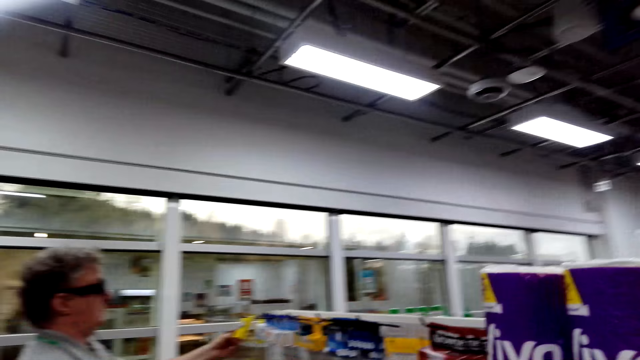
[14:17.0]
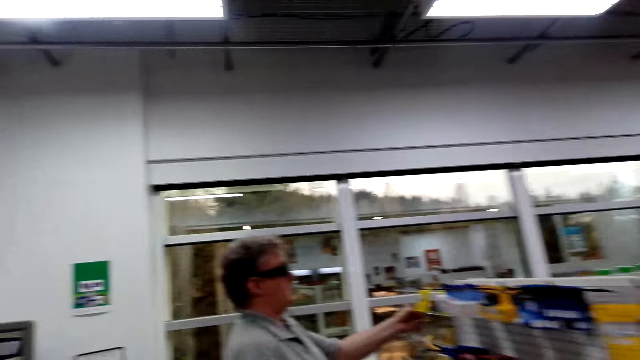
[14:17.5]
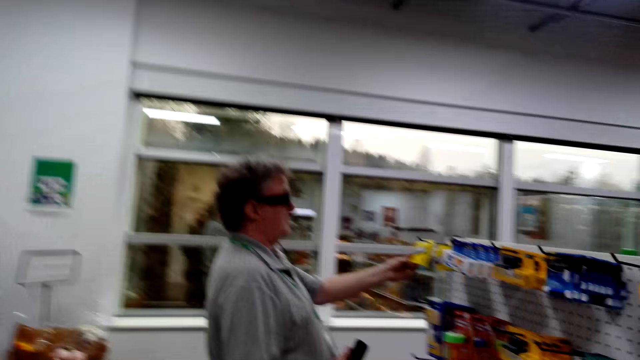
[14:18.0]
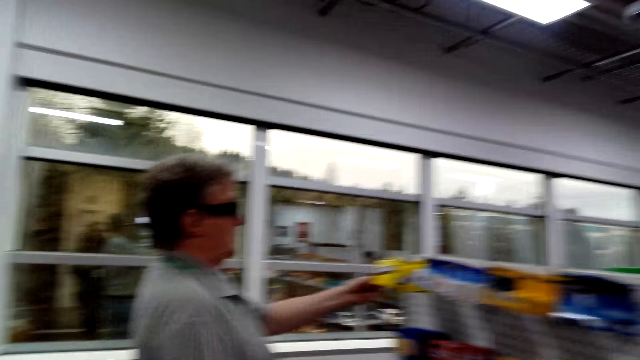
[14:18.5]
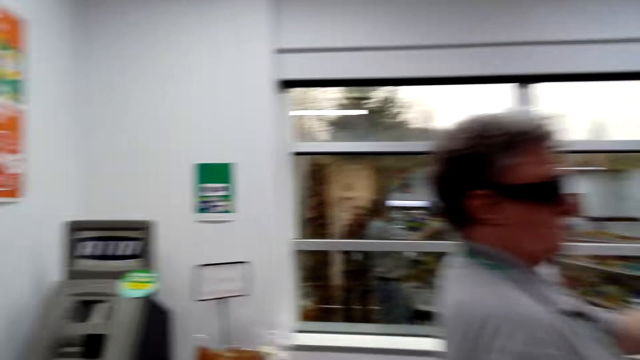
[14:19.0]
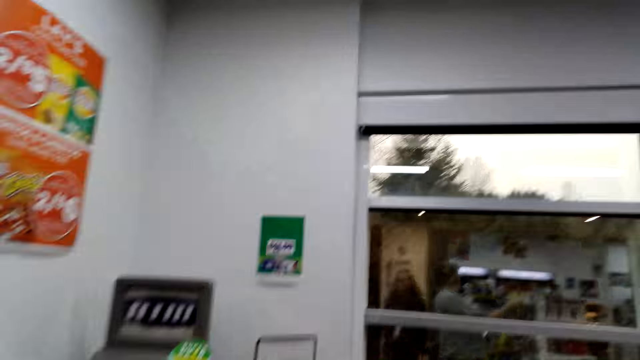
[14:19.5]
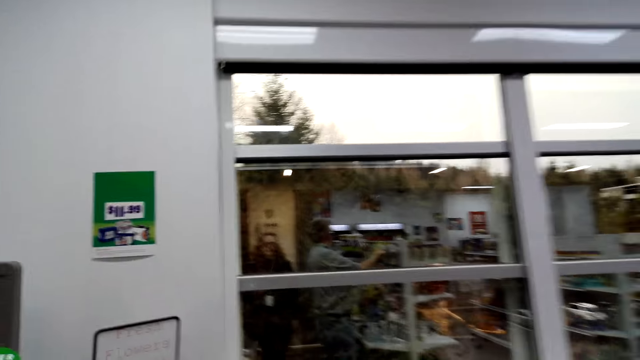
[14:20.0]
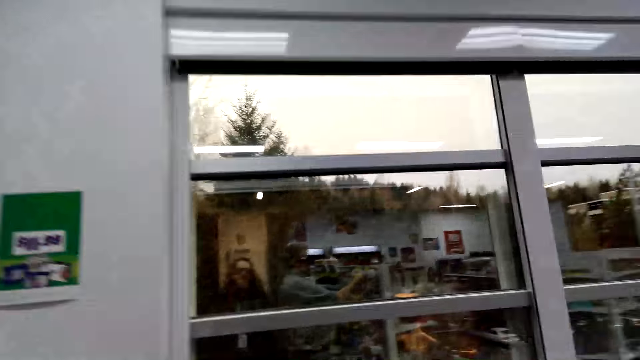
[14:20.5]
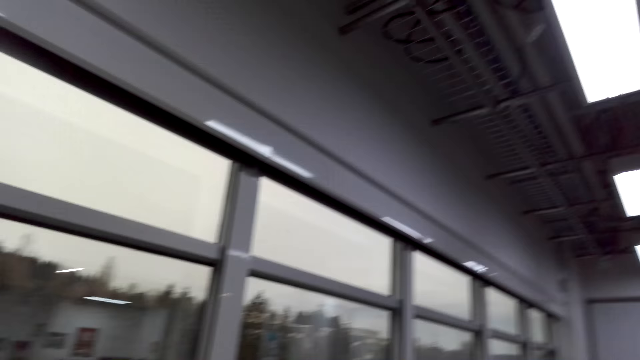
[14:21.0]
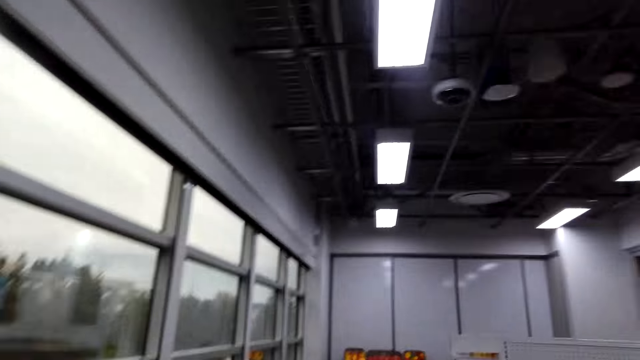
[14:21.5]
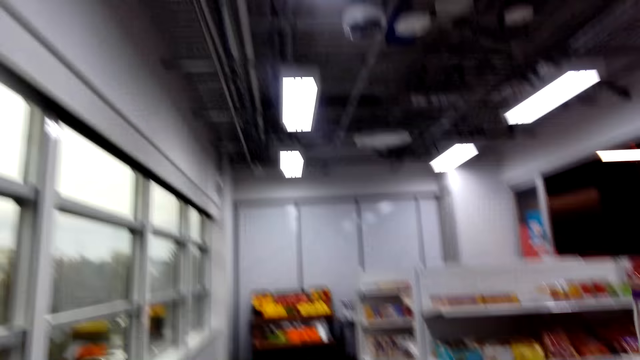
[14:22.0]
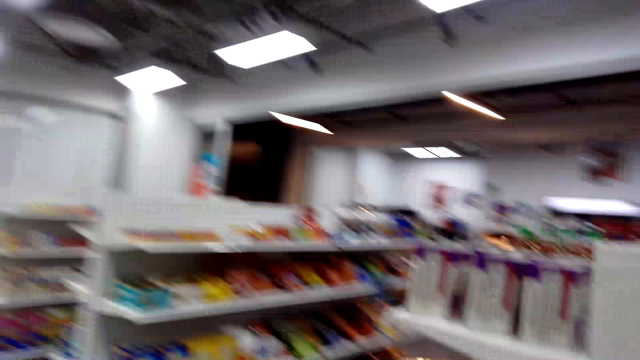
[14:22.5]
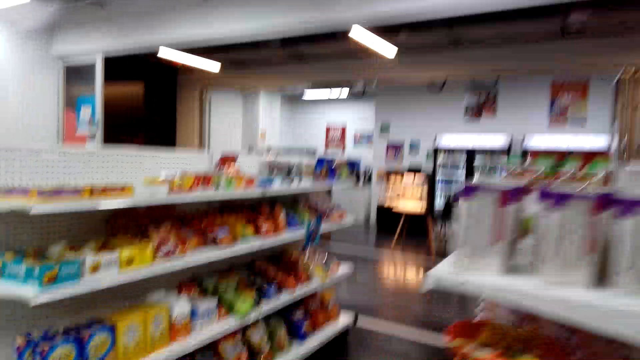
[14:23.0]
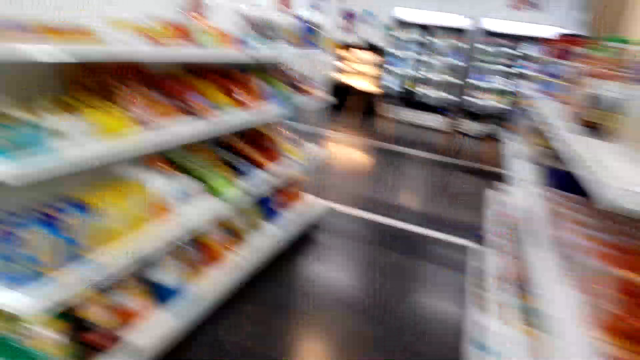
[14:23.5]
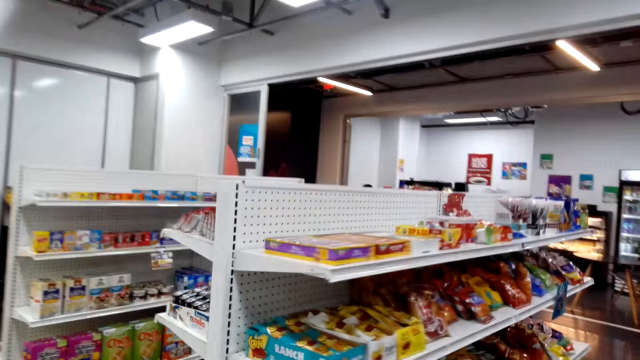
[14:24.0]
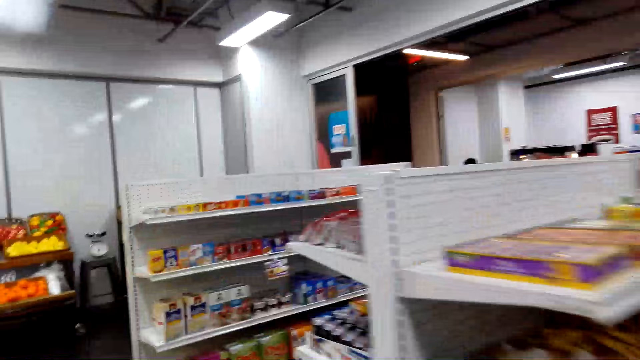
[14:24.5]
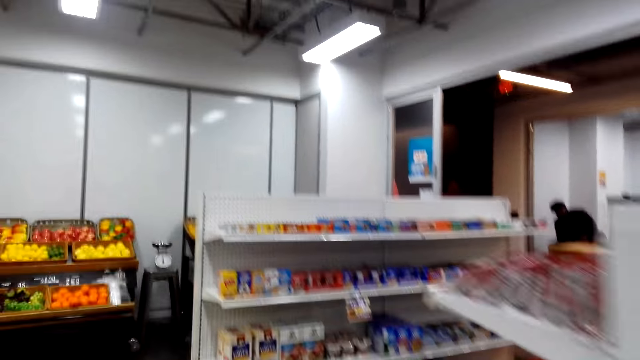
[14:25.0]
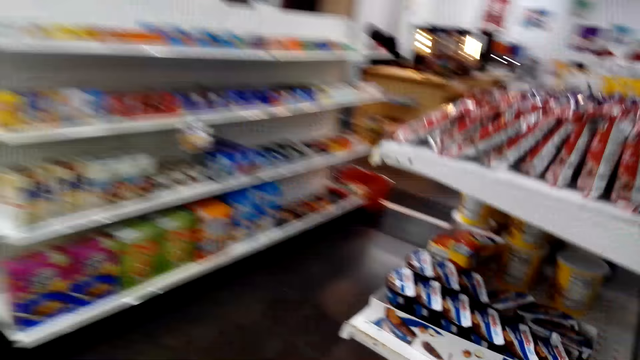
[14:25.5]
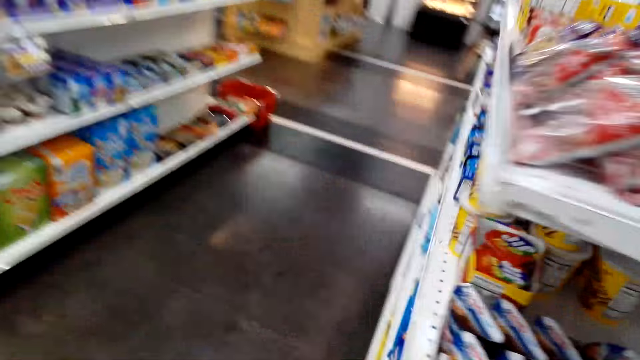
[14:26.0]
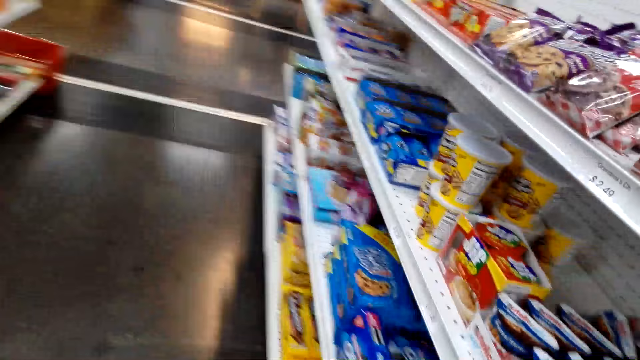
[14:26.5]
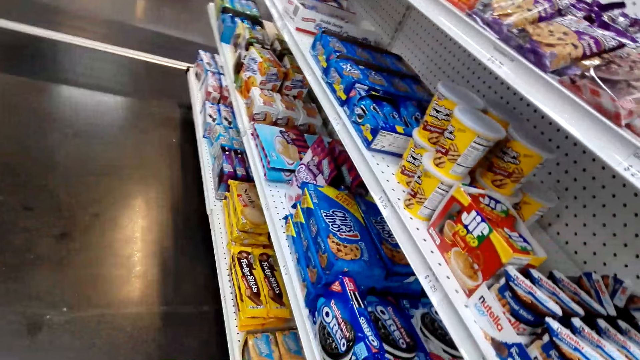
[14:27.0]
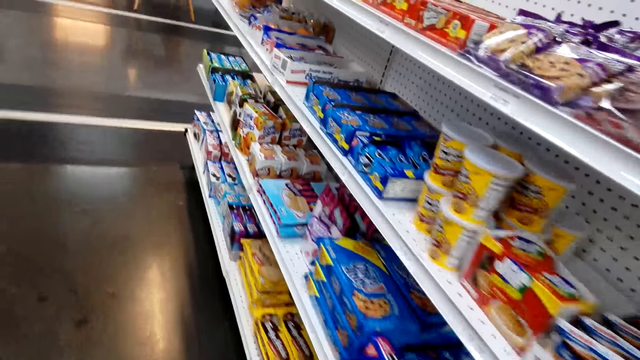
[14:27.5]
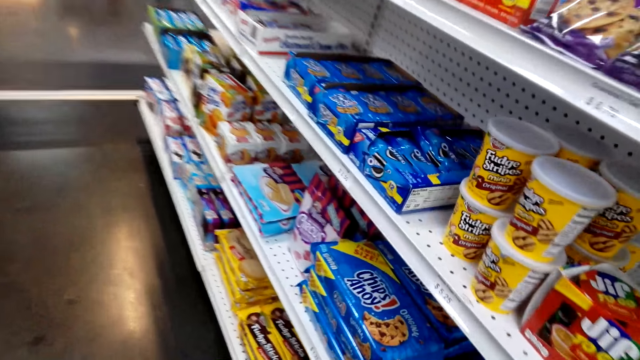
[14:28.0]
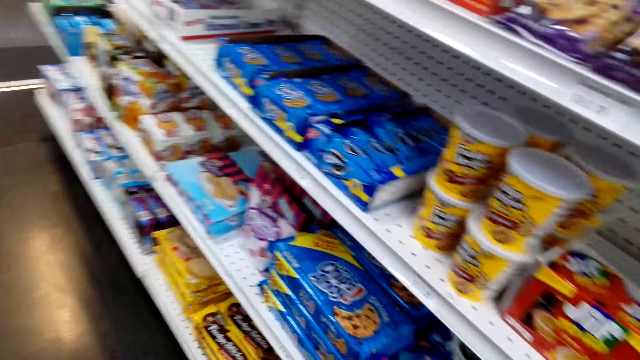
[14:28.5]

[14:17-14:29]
The camera wearer walks around. They converse with a man.

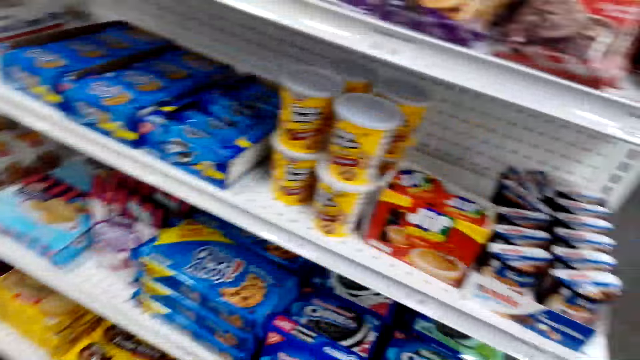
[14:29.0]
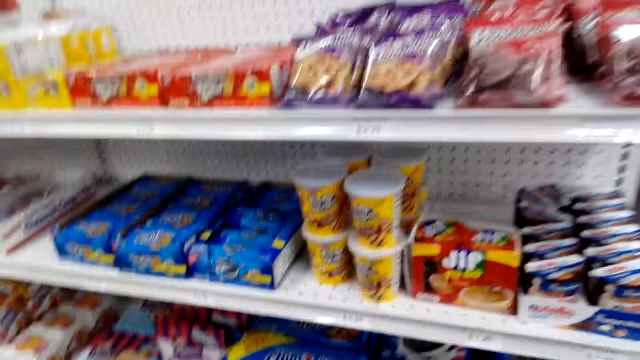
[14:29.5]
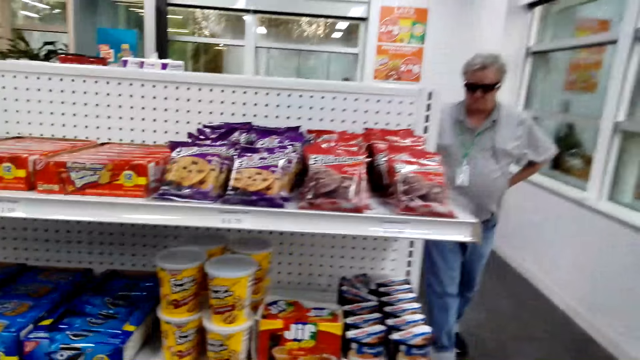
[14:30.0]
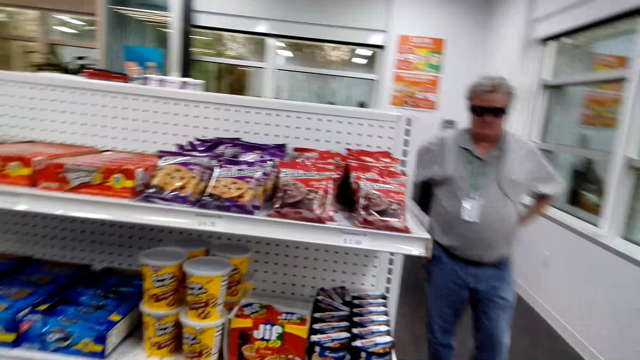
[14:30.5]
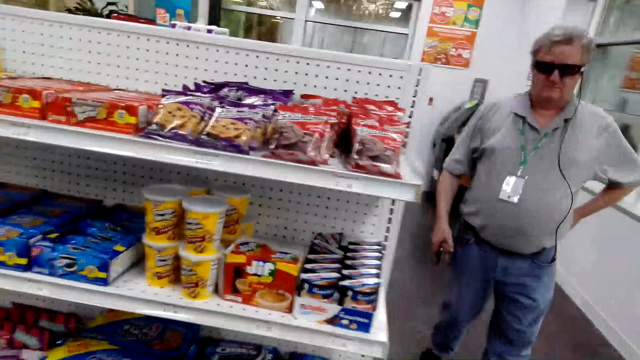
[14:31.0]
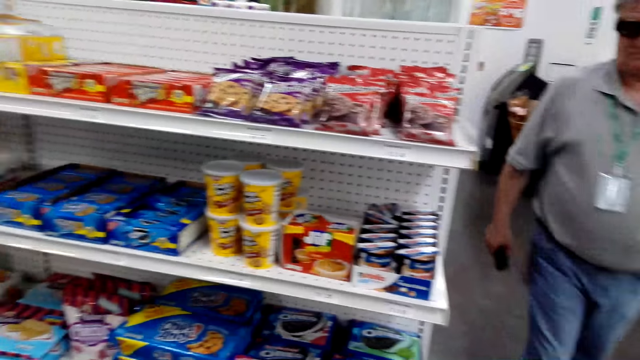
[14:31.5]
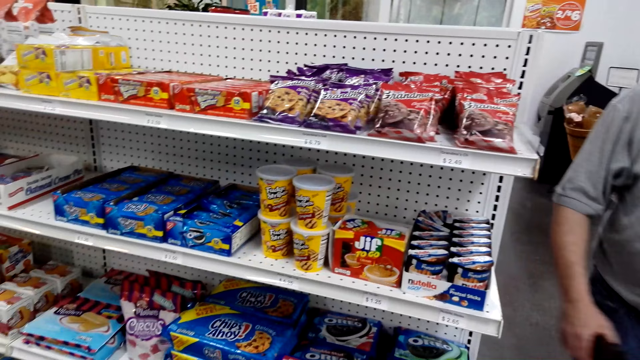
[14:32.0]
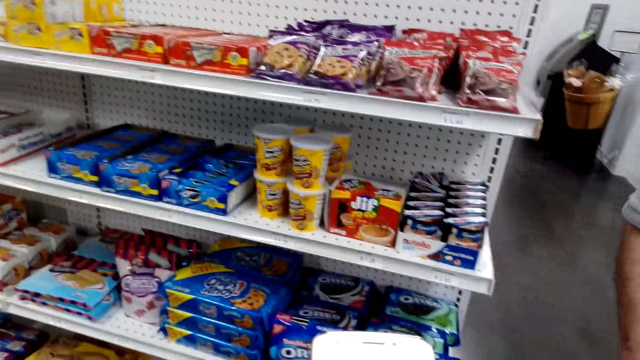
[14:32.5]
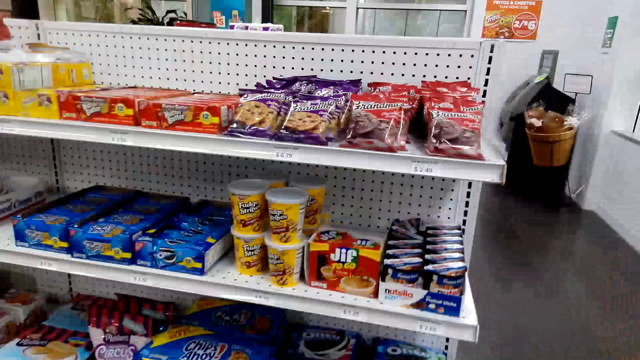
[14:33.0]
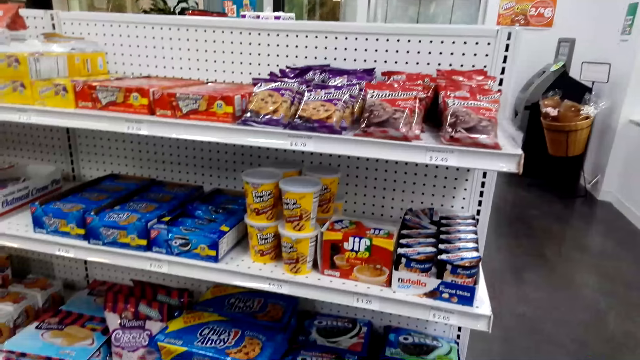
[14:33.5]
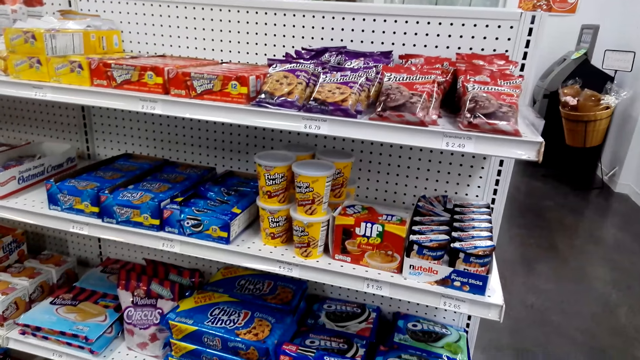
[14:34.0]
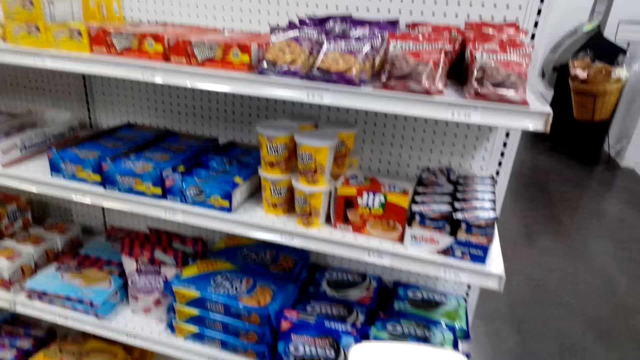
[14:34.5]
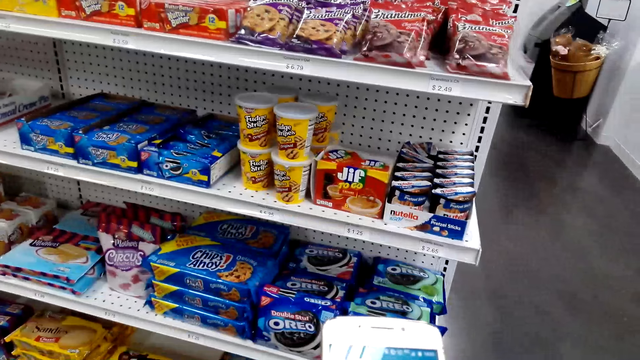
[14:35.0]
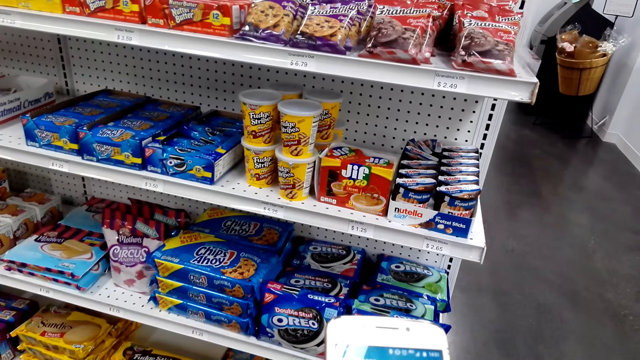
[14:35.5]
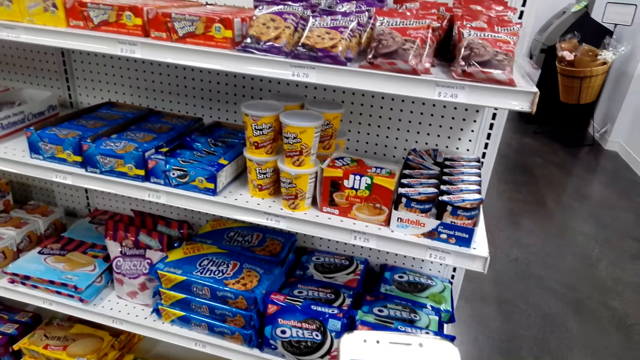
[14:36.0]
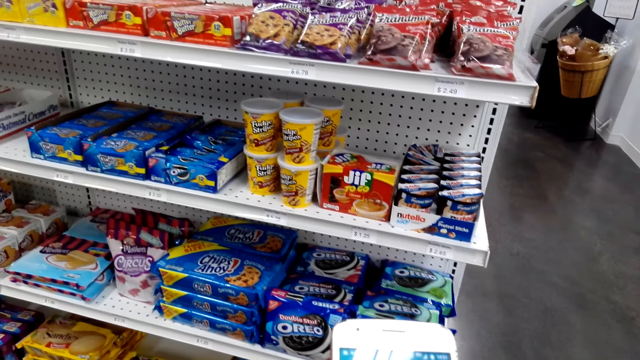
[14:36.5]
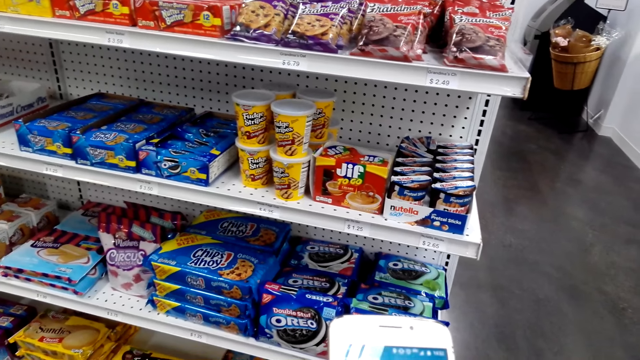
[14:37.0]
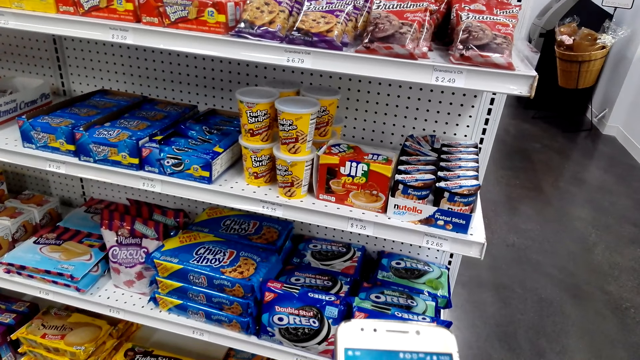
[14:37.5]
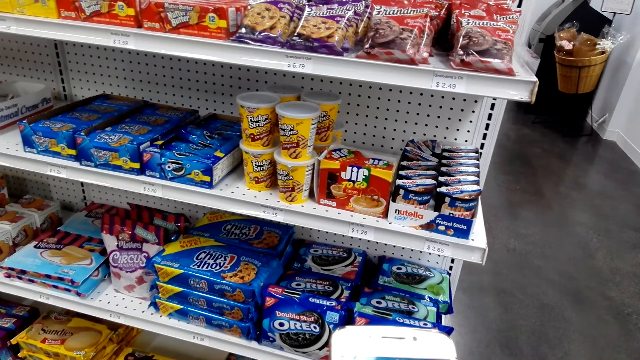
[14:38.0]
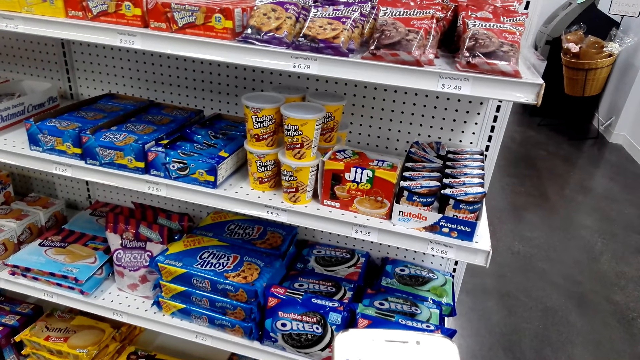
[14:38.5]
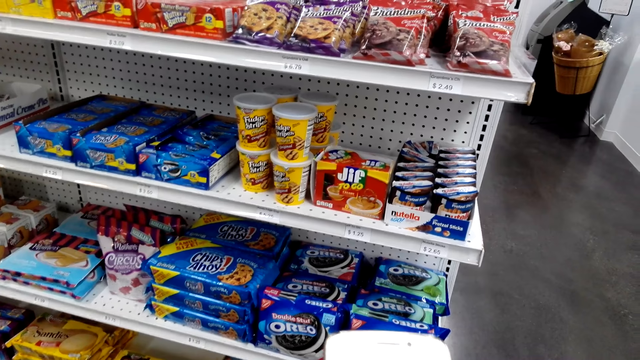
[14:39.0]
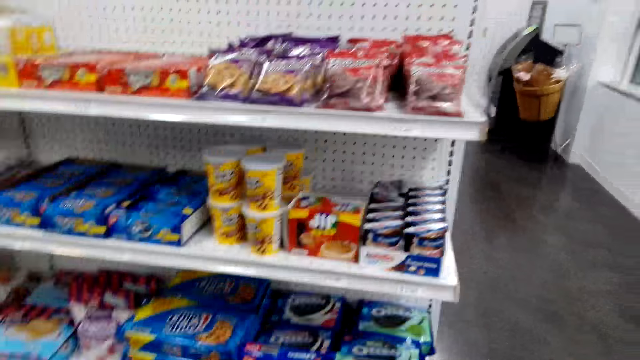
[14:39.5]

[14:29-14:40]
The camera wearer and a man walk around. The camera wearer scrolls the phone. They look at the shelf while talking to the man.
